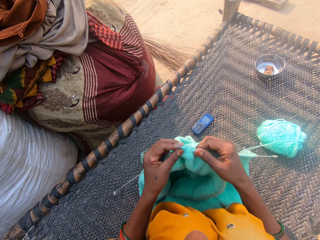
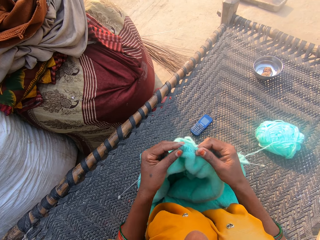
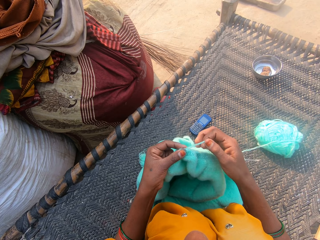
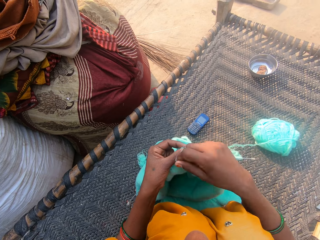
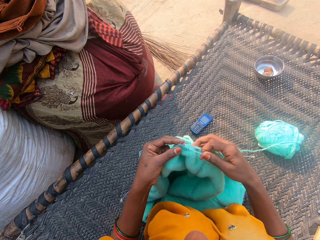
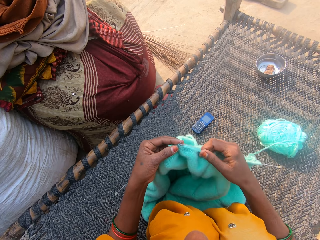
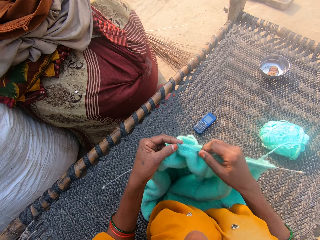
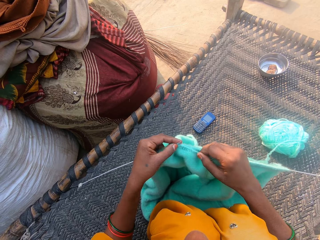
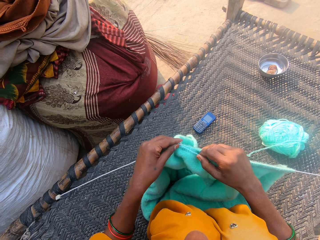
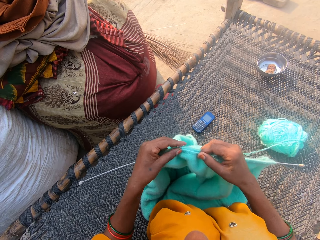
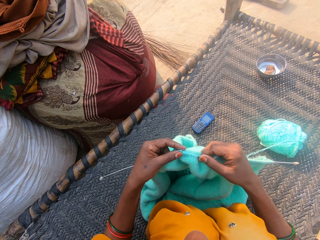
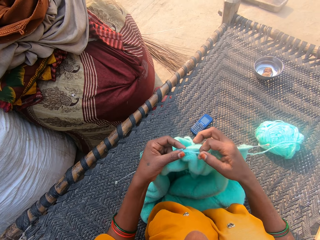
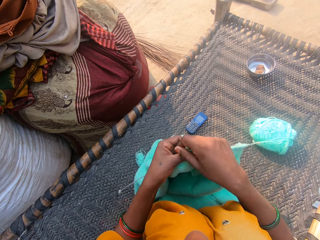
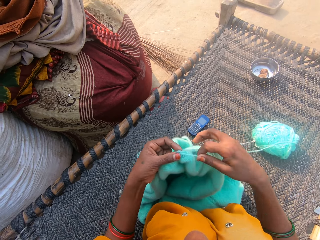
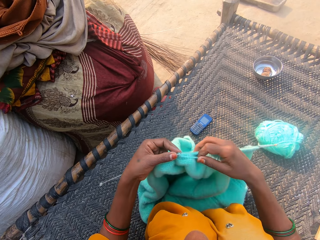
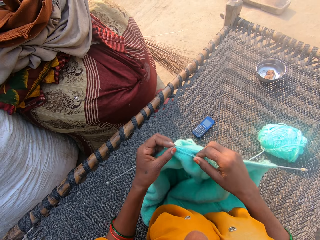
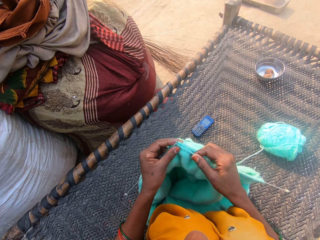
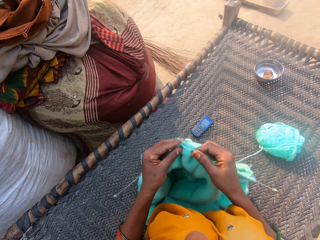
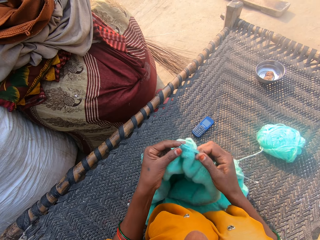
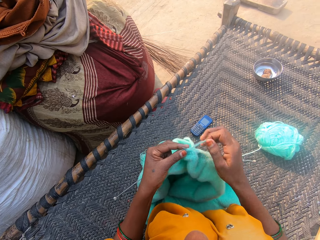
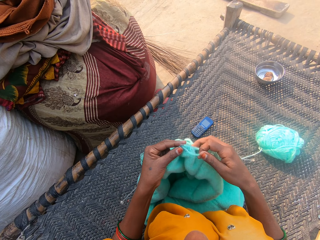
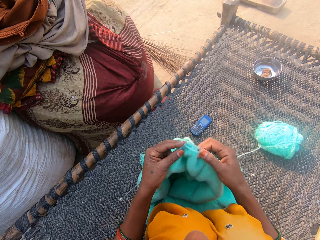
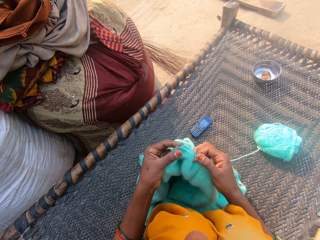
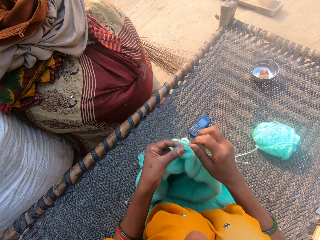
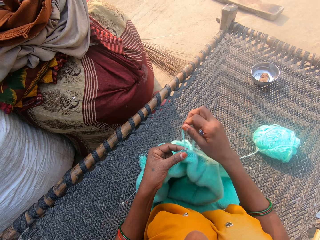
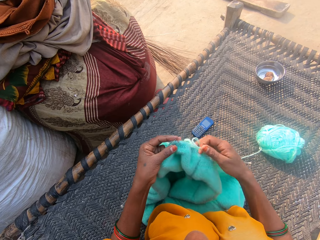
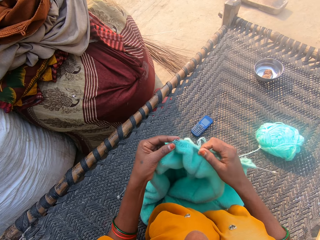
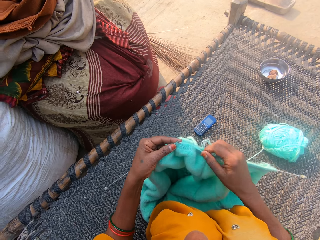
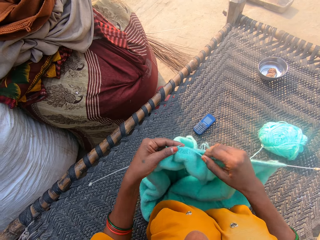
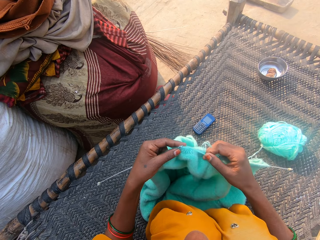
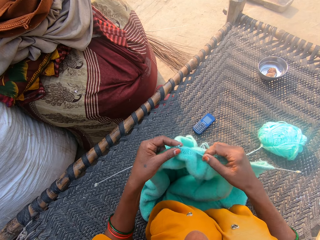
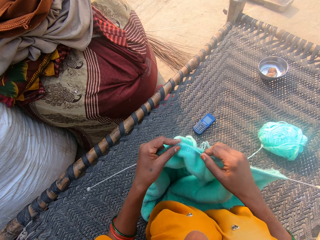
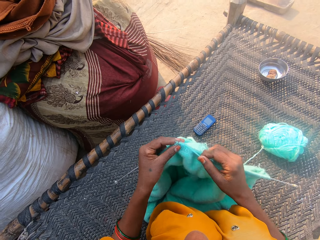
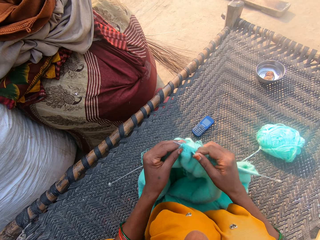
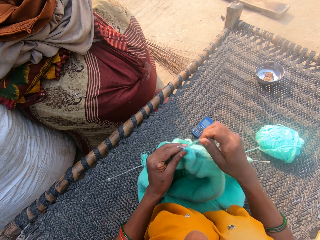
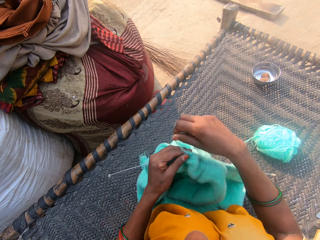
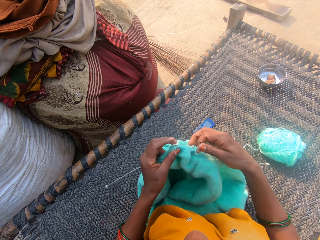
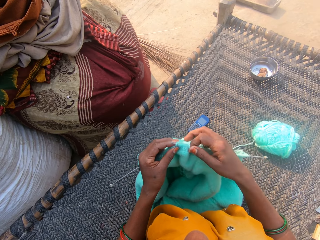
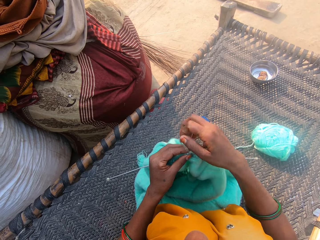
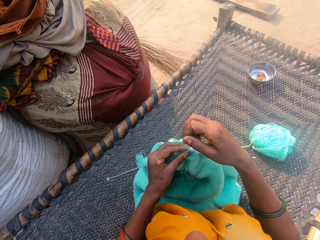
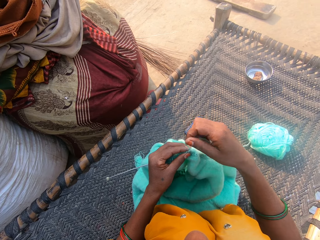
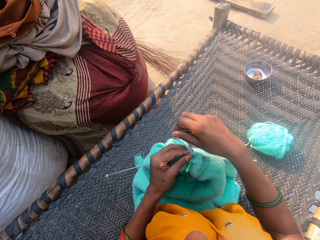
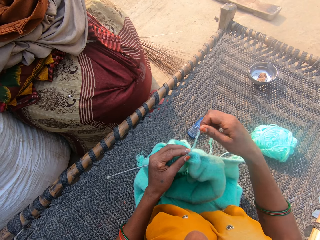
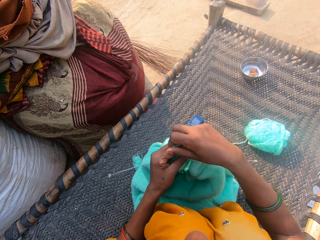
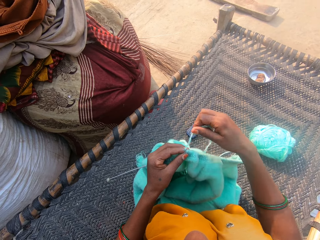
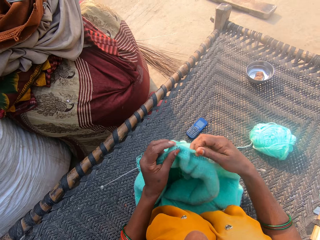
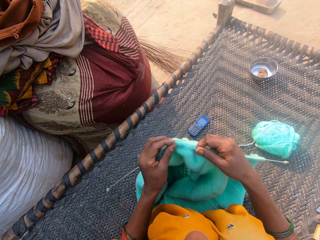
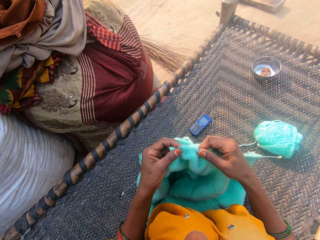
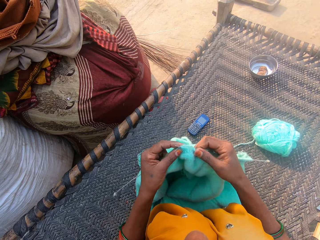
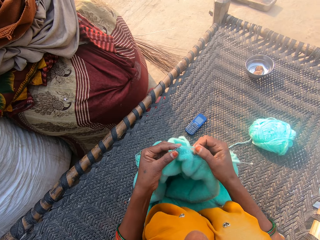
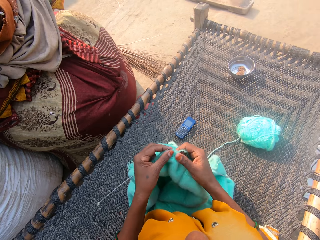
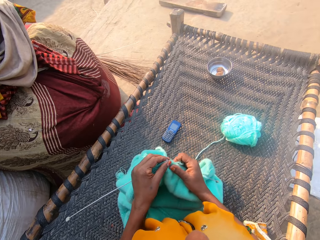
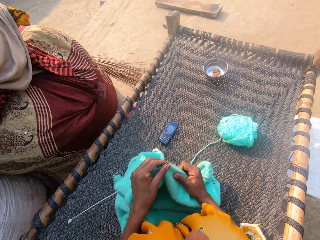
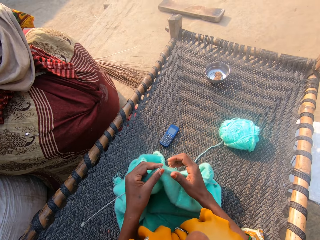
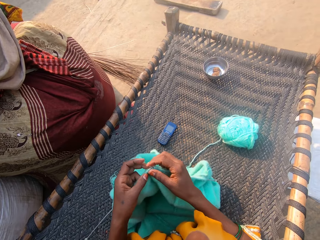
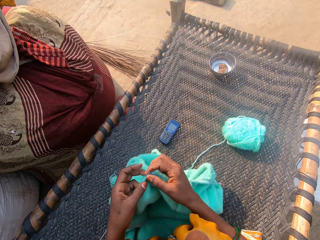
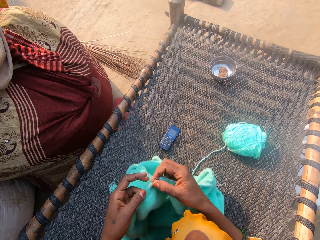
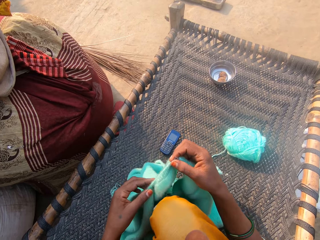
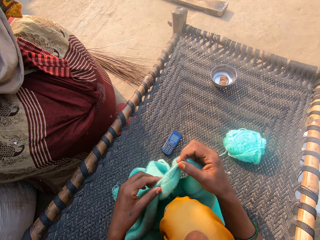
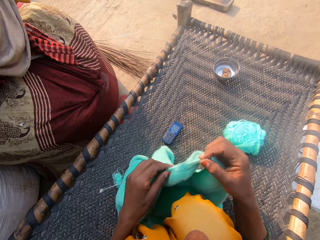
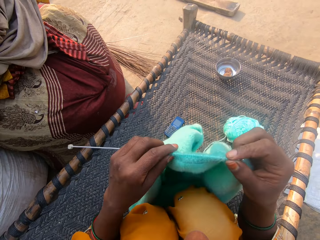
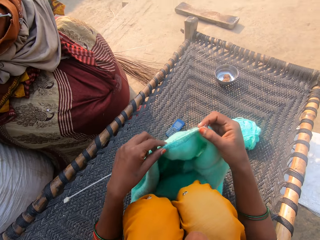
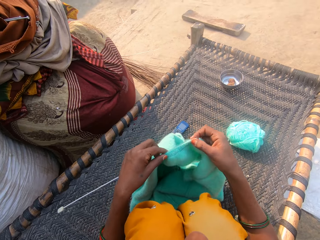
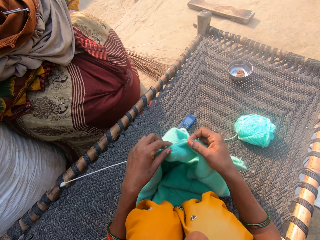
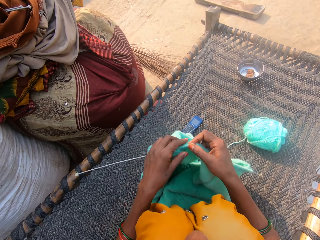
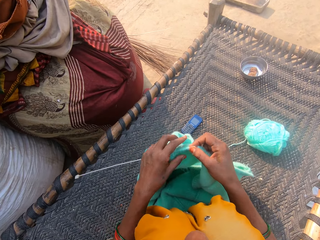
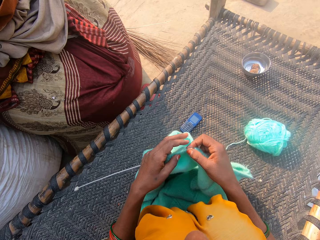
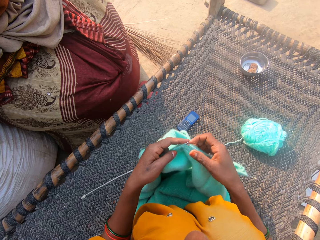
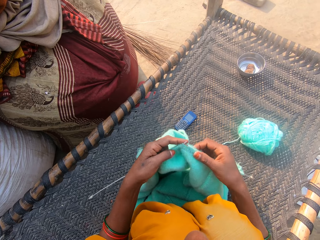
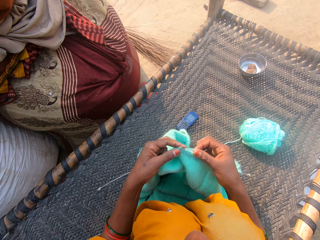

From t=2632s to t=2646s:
The camera wearer knits a cloth and holds the yarn in place. They knit the cloth and hold the yarn in place. They knit the cloth and hold the yarn in place. They knit the cloth and hold the yarn in place. They knit the cloth. They adjust the cloth with both hands. They inspect the cloth.

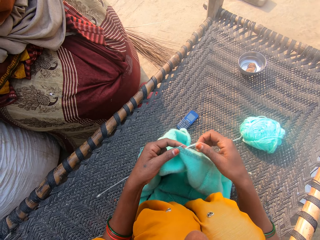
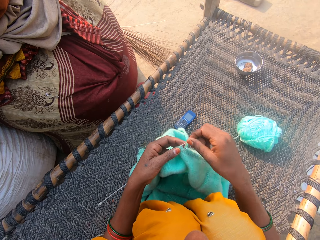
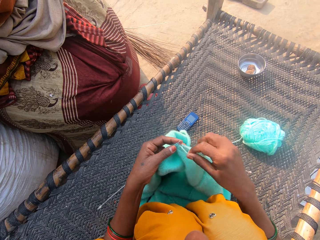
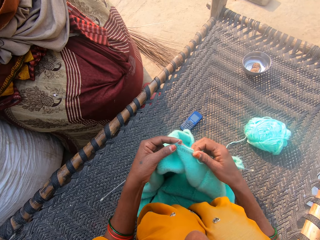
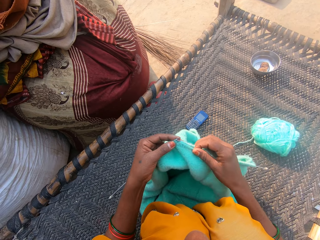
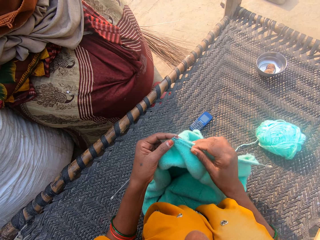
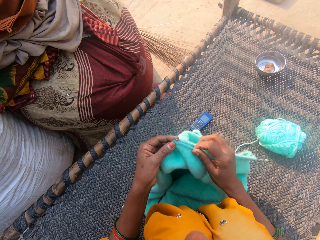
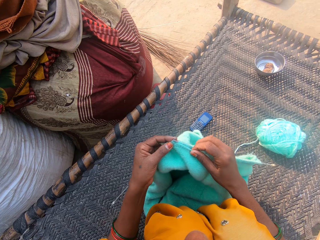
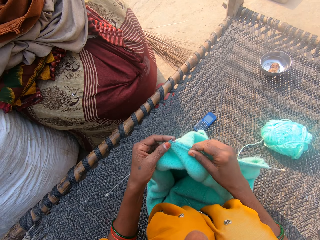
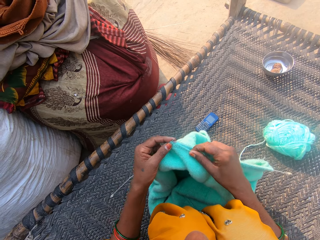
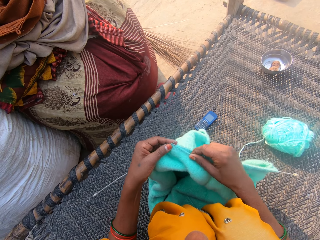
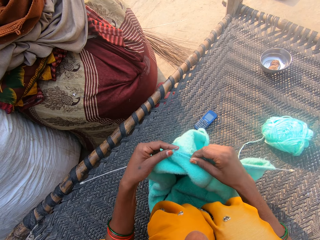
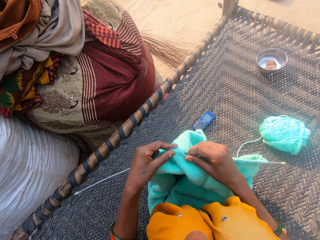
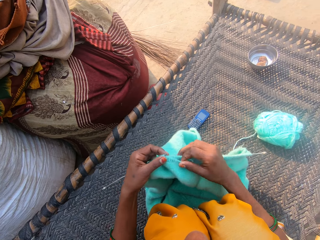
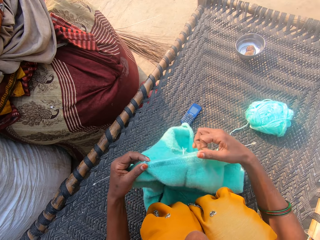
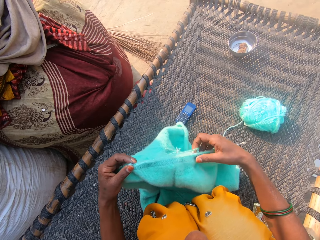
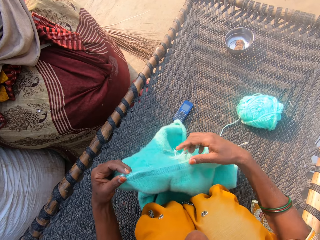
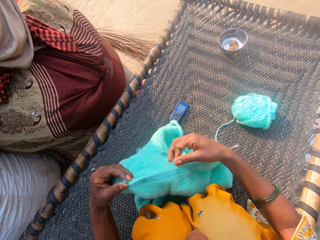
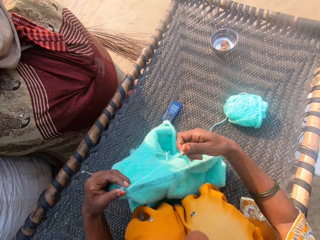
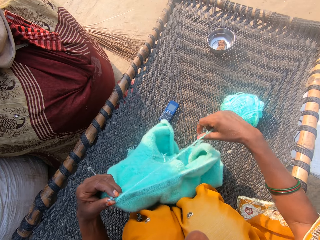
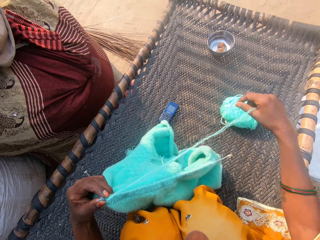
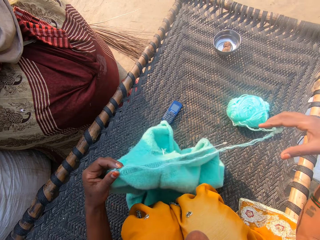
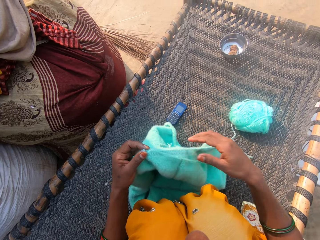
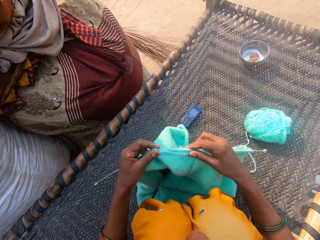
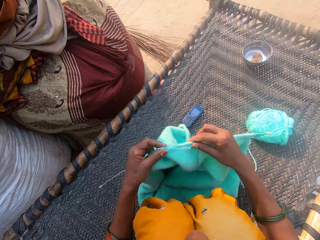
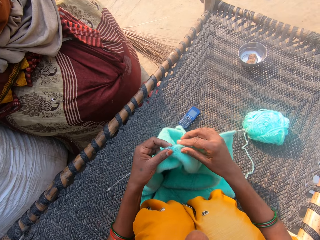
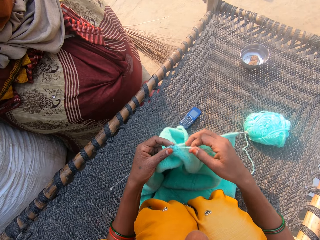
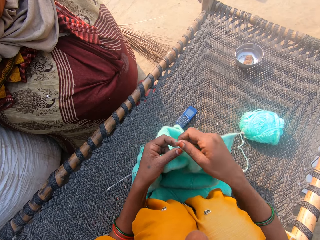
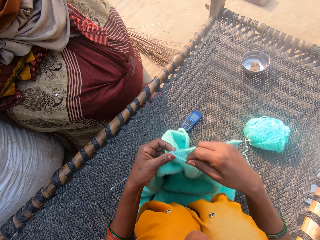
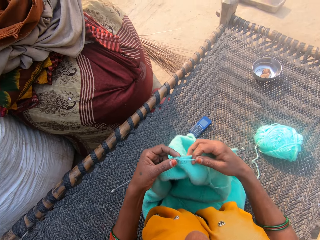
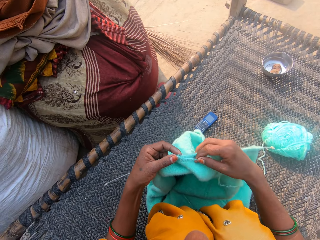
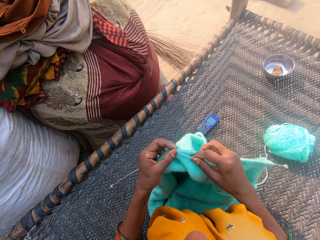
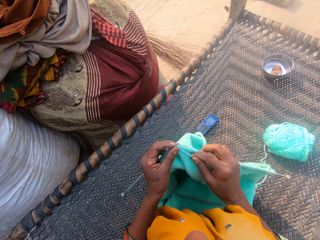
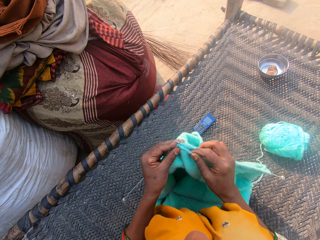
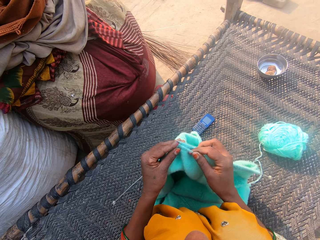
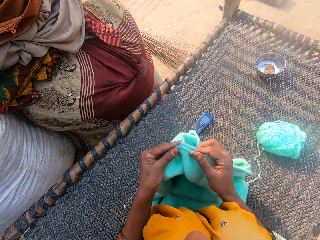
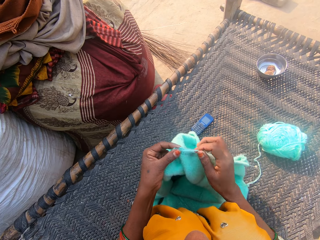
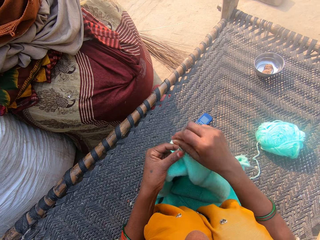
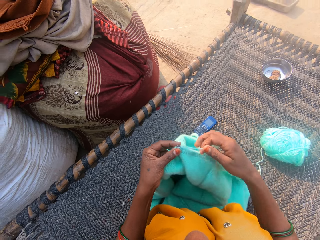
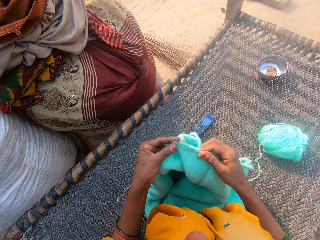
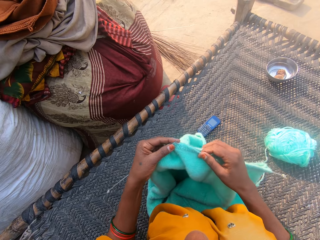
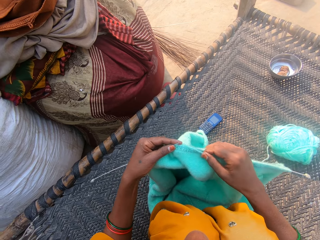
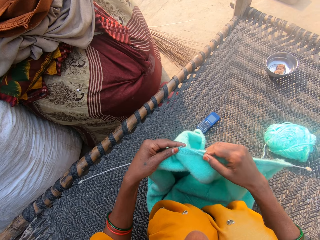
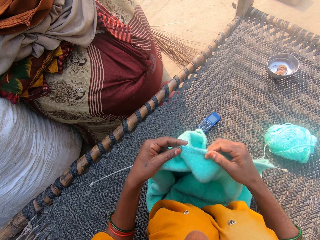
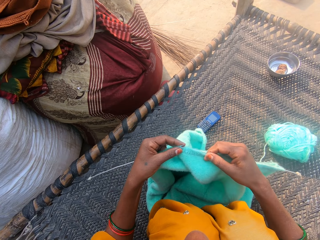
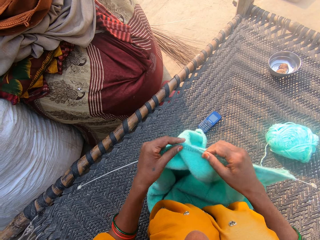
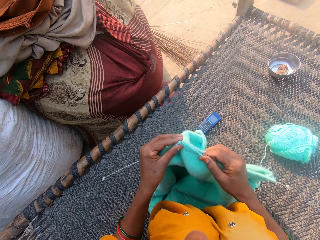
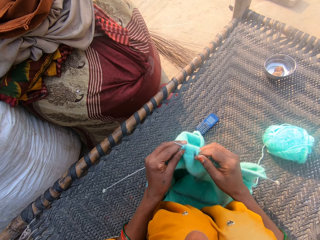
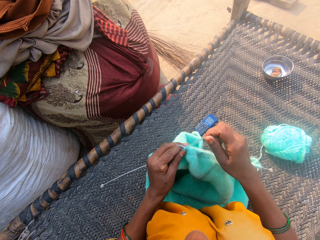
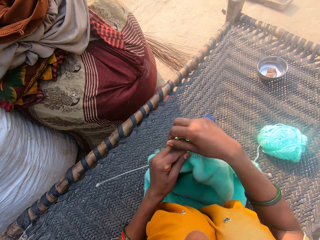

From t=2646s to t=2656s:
The camera wearer holds the yarn in place. They knit the cloth with the needles and wool. They stare at the cloth. They pull a yarn. They stare at the cloth. They hold the yarn in place and knit the cloth. They hold the yarn in place and knit the cloth.
